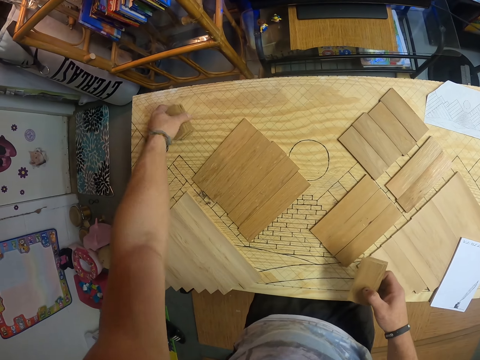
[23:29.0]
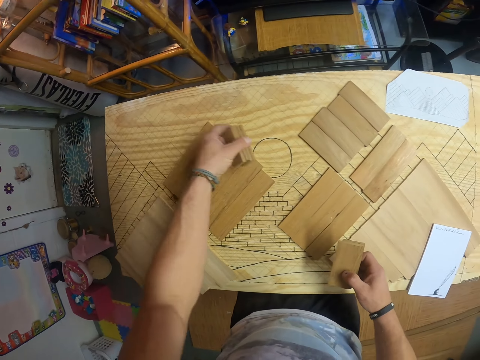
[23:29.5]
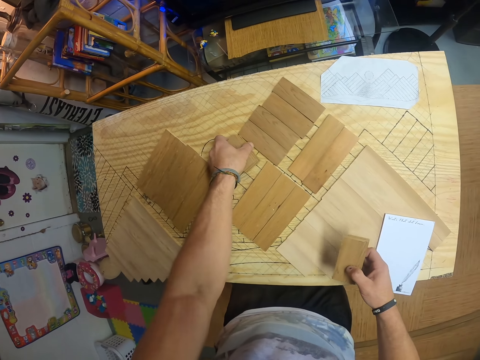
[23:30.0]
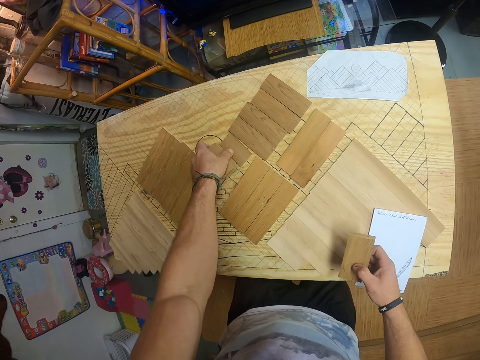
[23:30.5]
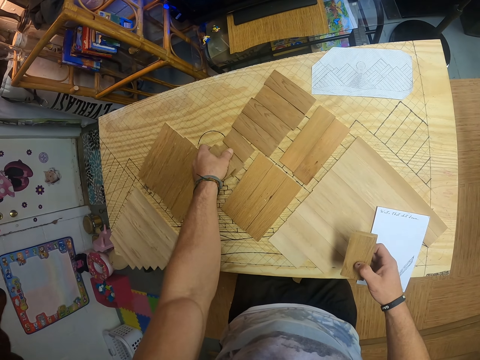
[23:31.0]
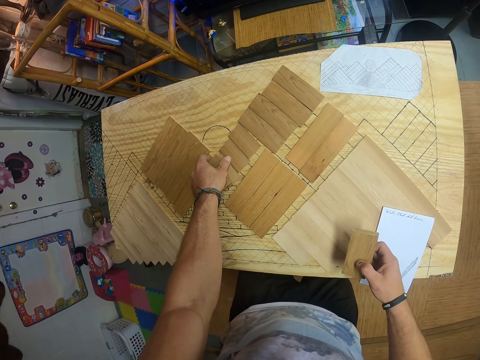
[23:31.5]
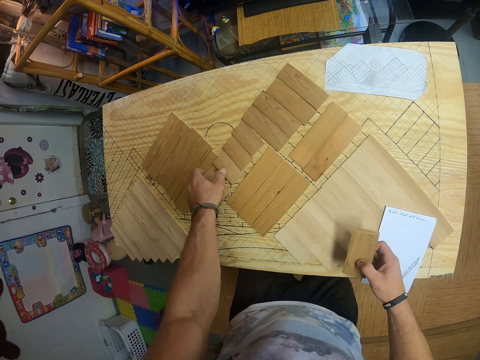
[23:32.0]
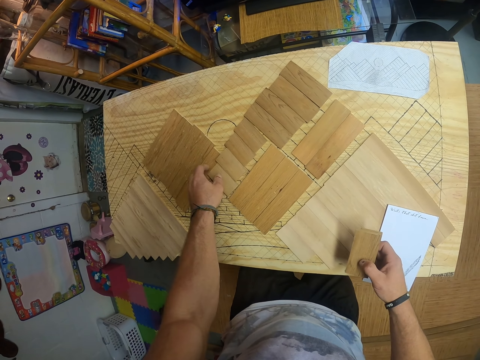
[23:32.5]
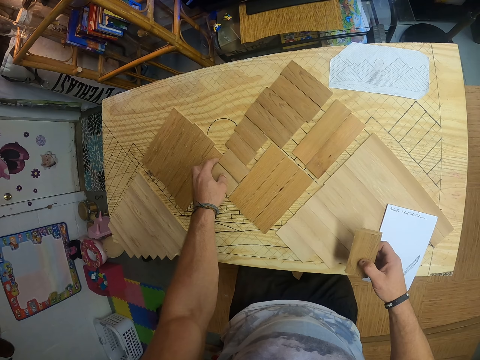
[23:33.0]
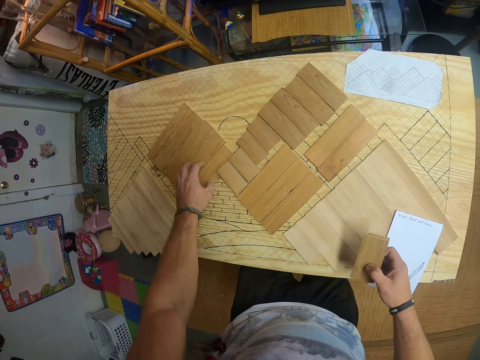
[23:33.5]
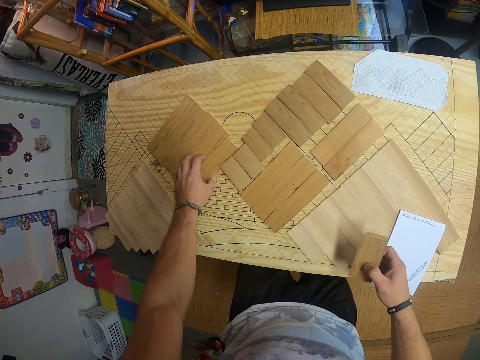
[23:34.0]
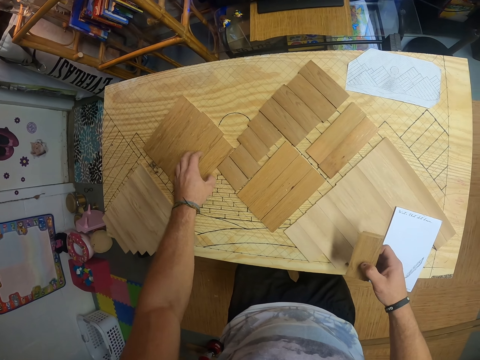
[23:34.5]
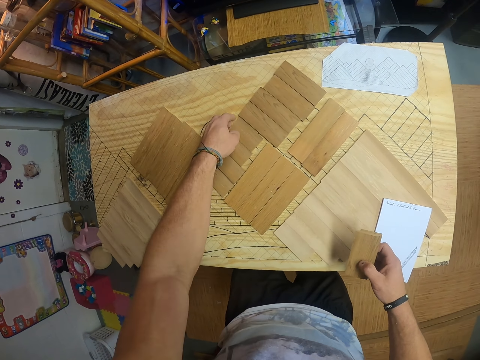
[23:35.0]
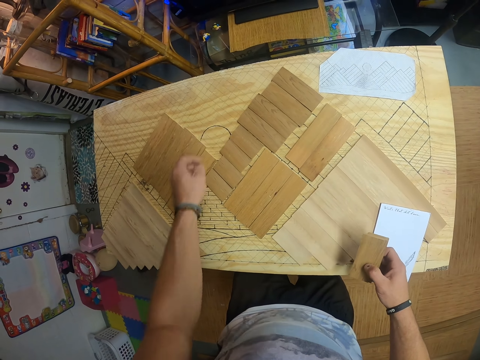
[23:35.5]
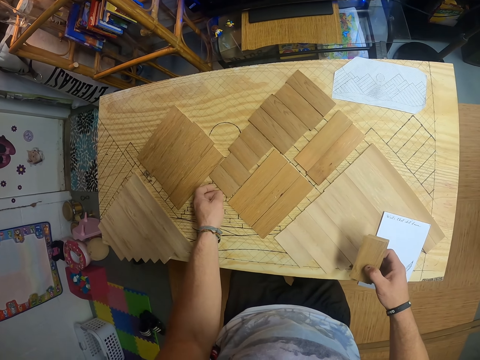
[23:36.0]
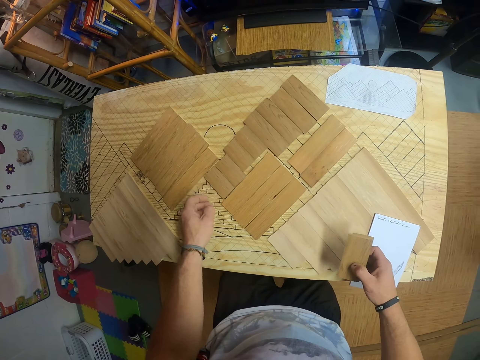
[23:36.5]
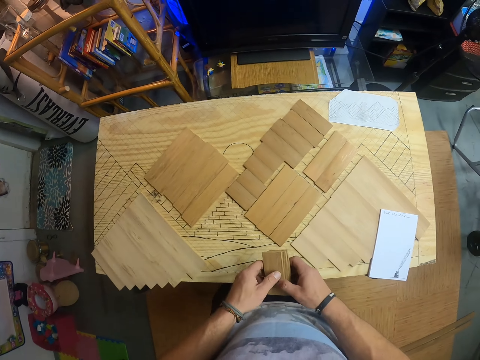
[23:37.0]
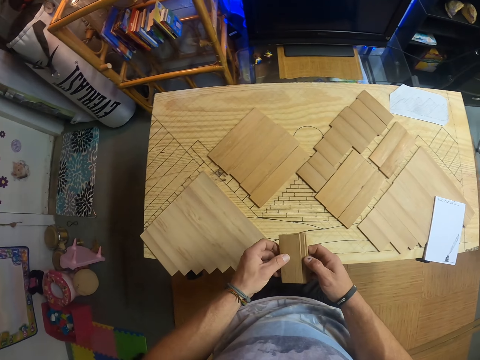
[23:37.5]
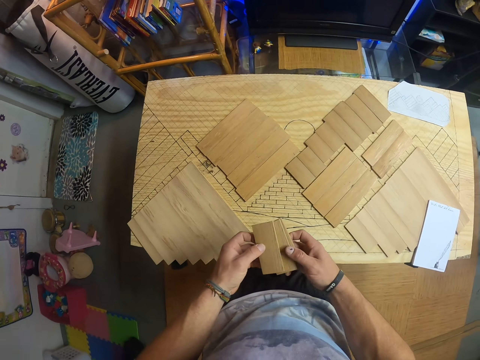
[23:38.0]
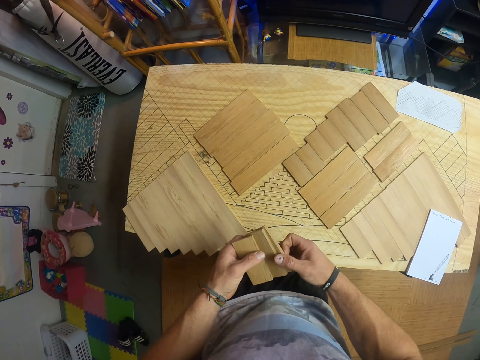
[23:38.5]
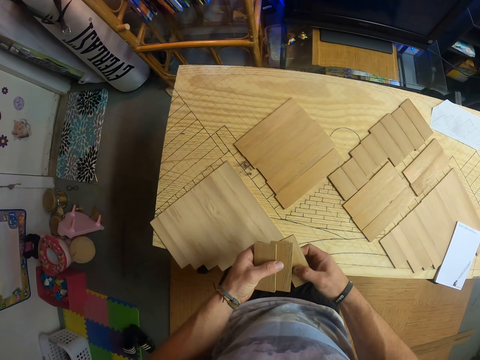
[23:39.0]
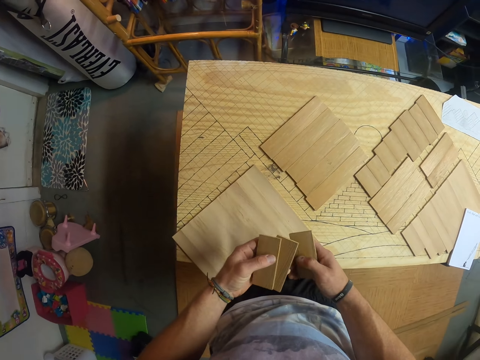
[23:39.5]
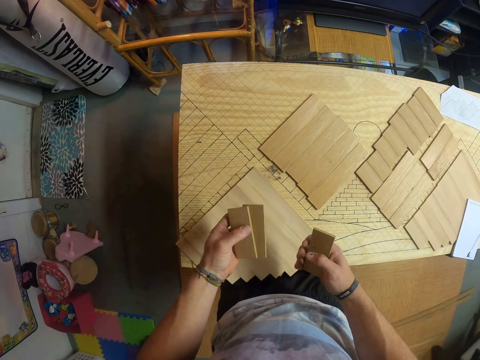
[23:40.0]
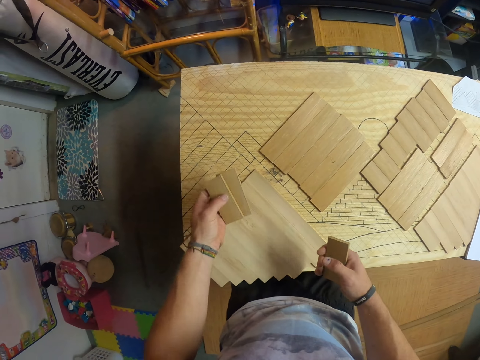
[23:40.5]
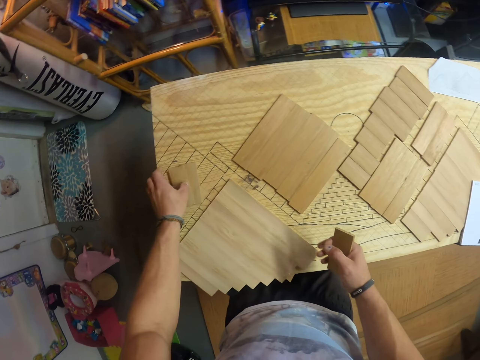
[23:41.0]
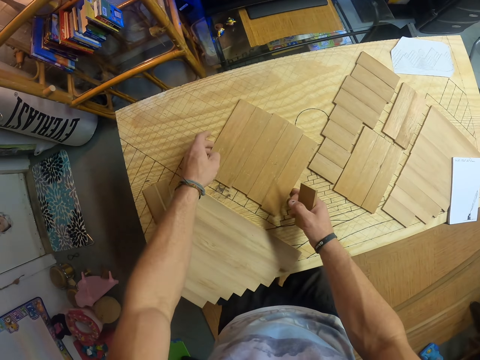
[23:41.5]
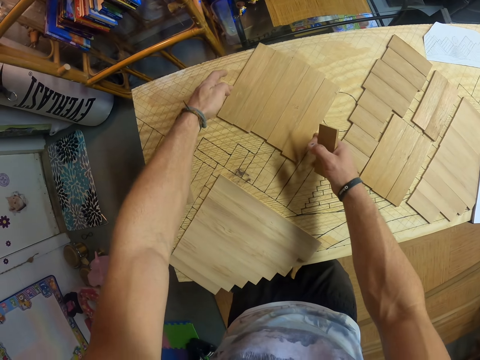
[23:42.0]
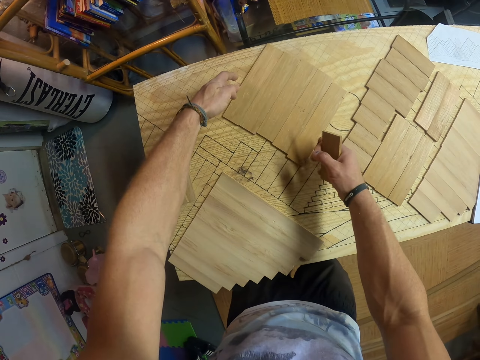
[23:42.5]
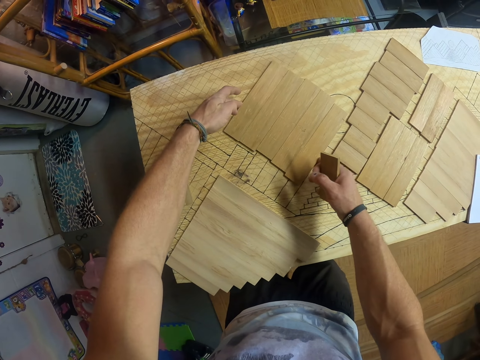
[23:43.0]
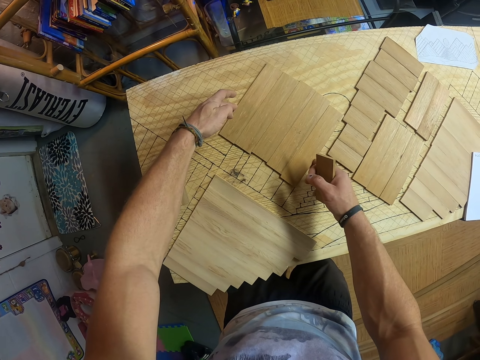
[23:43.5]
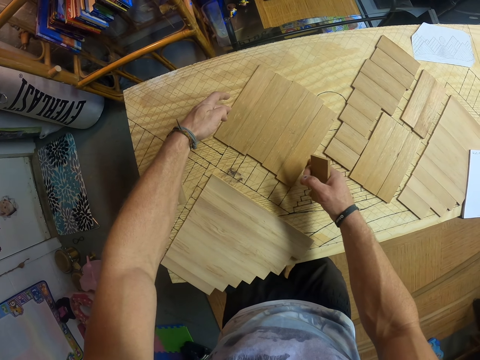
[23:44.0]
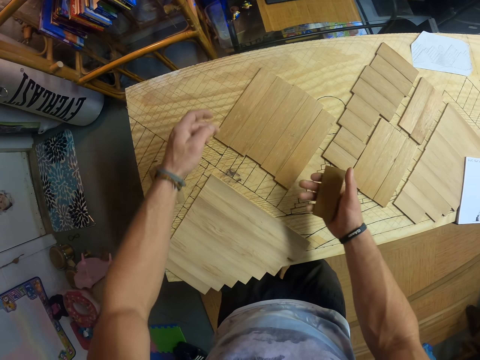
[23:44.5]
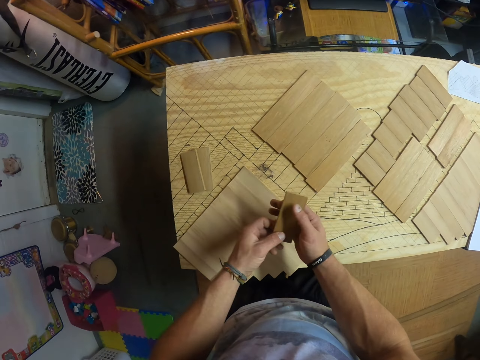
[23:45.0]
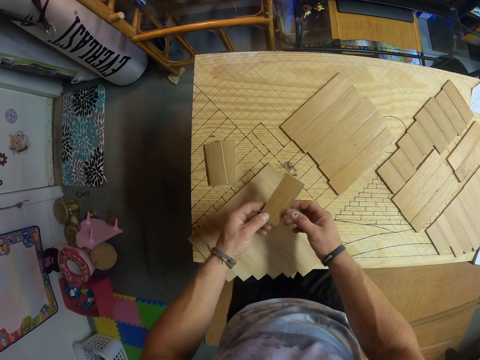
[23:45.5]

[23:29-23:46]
The camera wearer picks some pieces of wood from the table with his left hand. He arranges the pieces of wood on the table with his left hand. He passes the piece of wood from his right hand to his left hand. He arranges the pieces of wood on the table with his left hand. He drops the pieces of wood on the table. He arranges the pieces of wood on the table with both hands. He pushes the pieces of wood on the table.

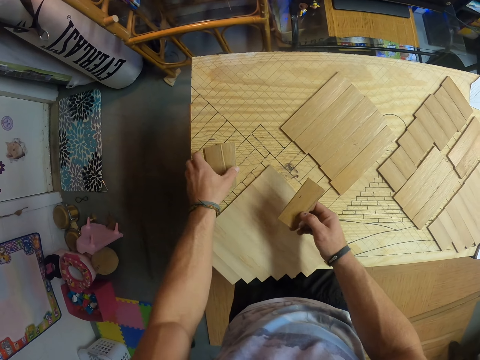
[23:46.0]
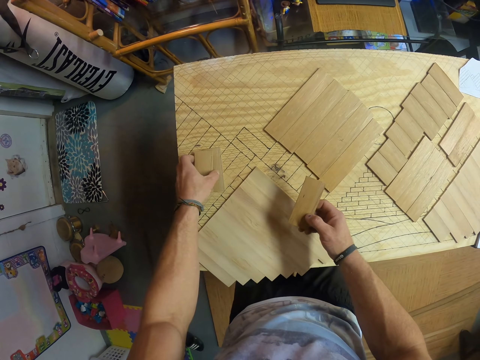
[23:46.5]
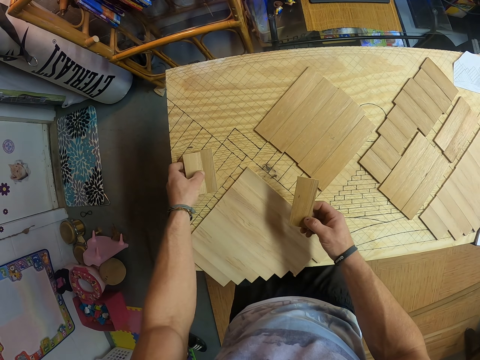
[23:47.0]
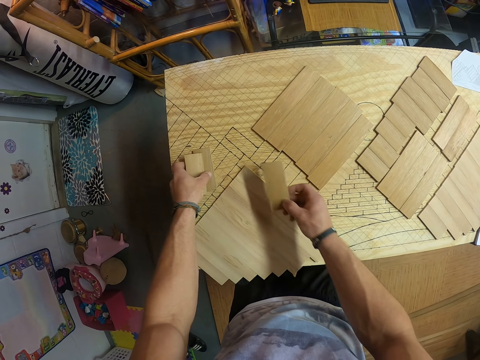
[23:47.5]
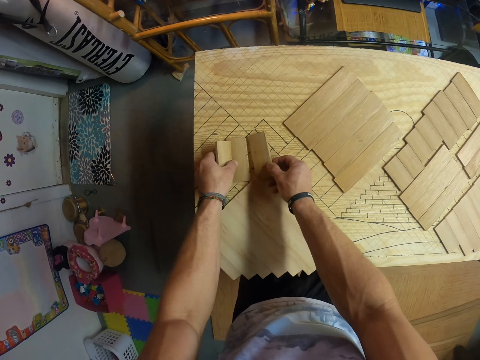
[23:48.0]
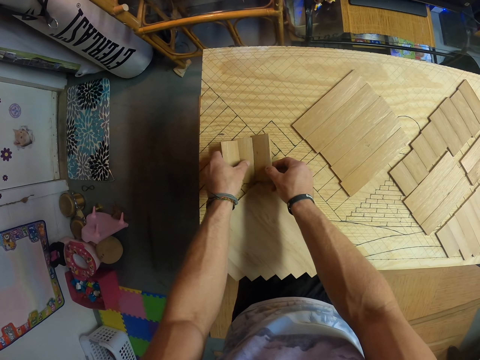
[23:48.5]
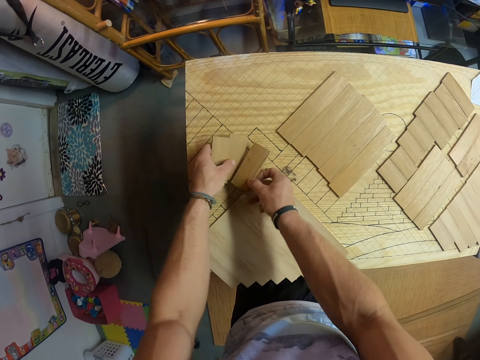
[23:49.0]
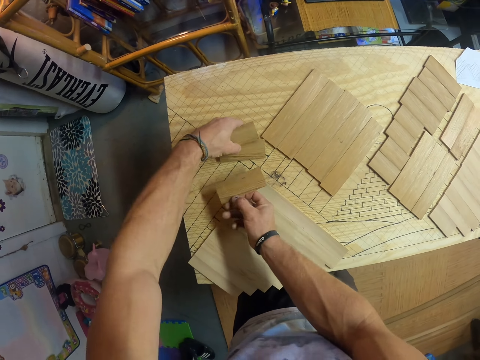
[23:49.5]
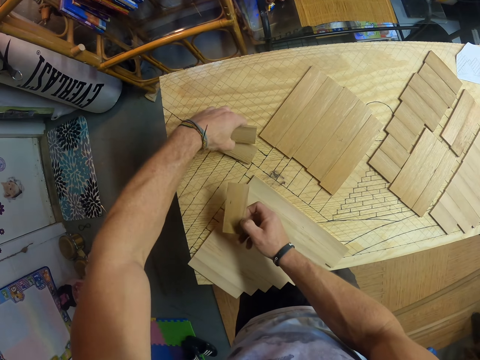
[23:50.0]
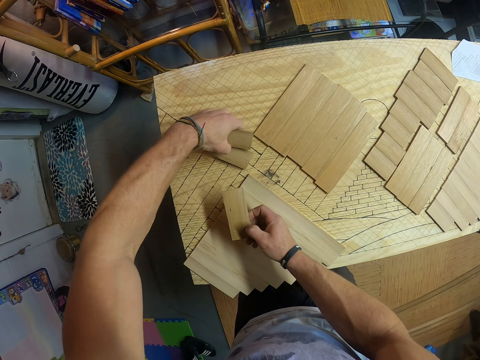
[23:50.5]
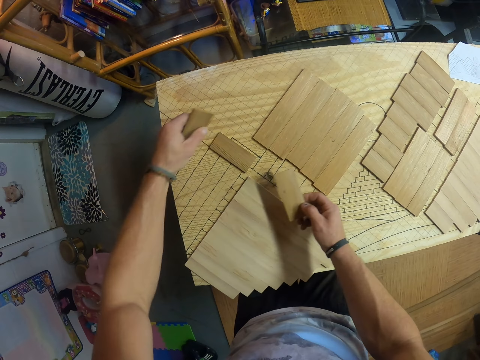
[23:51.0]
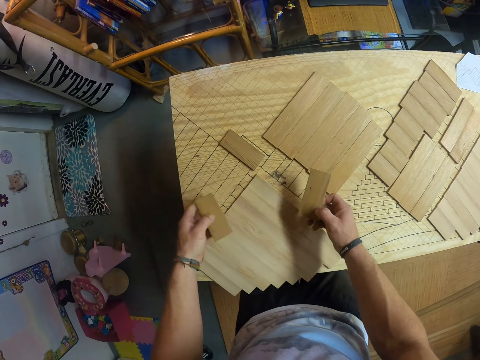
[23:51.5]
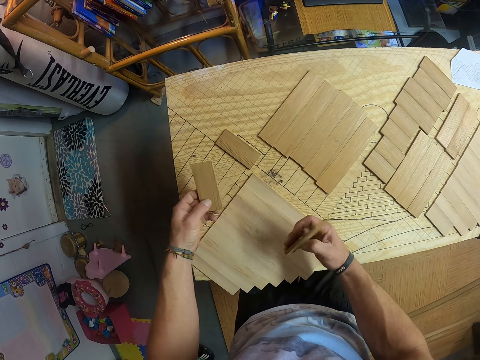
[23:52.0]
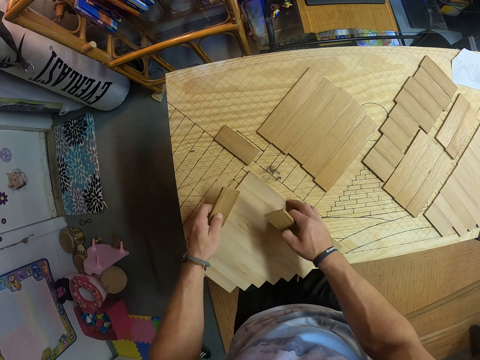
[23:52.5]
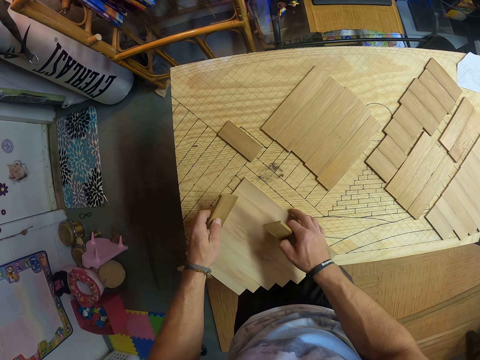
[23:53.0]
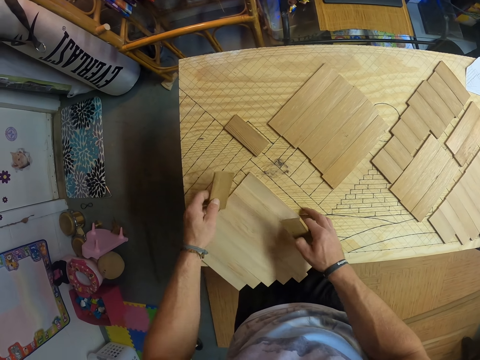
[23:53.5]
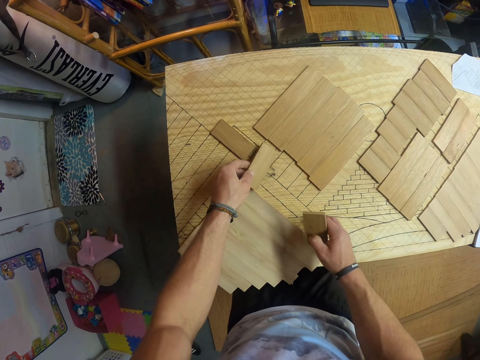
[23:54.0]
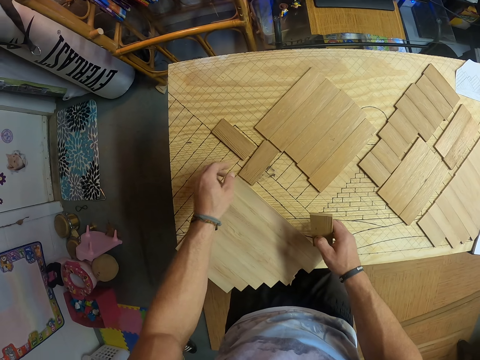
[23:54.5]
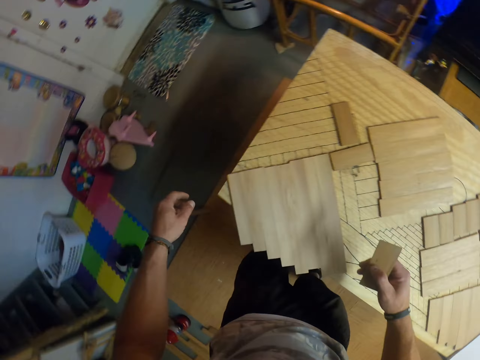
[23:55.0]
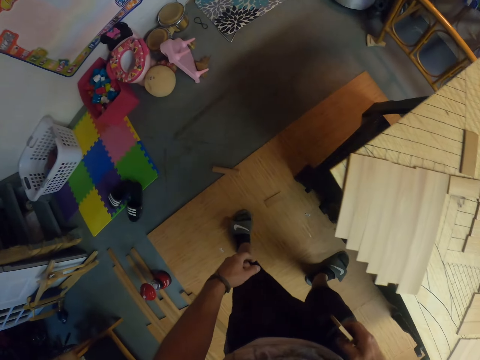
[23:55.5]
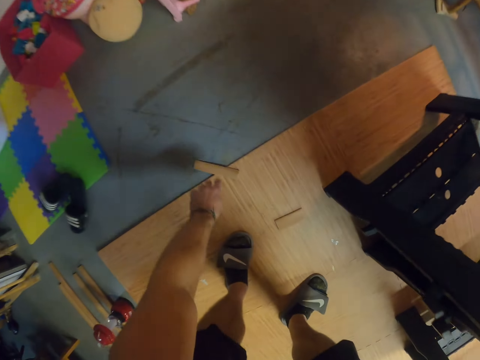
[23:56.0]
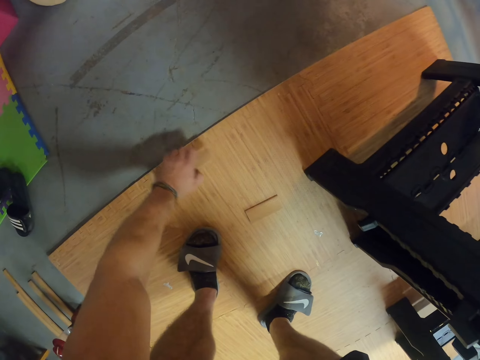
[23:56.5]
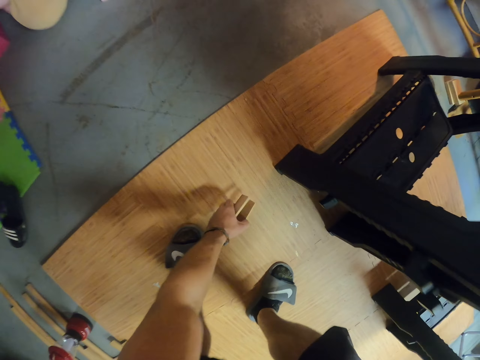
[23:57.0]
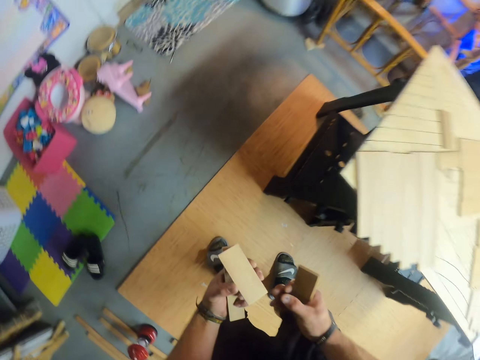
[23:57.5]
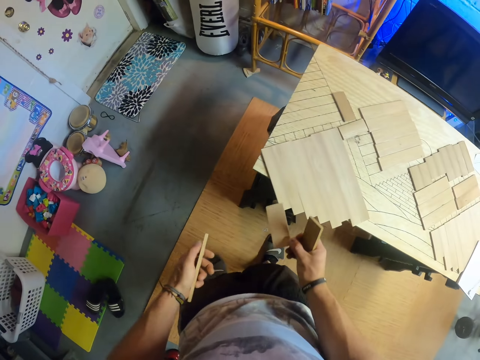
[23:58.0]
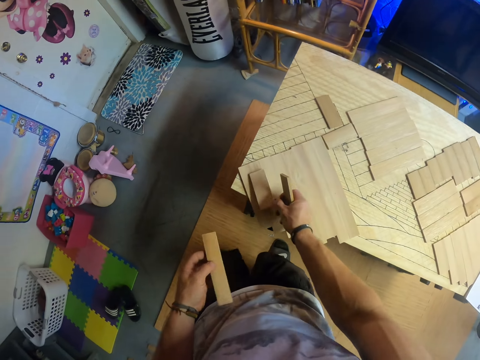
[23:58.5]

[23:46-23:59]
The camera wearer picks up pieces of wood from the table. He aligns the pieces of wood on the table. He picks a piece of wood from the floor of the carpentry workshop with his left hand. He passes the piece of wood from his left hand to his right hand. He puts the piece of wood in his right hand on the table.
